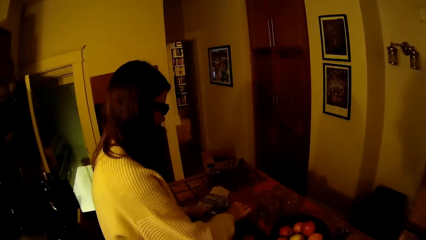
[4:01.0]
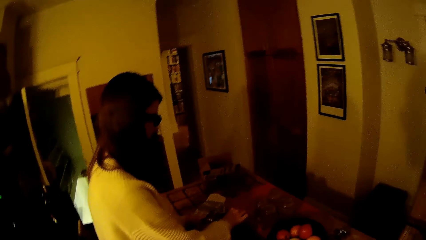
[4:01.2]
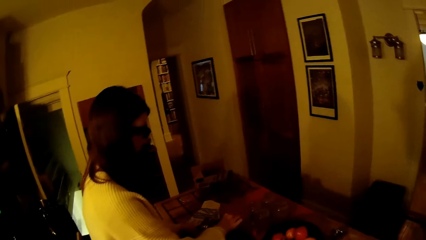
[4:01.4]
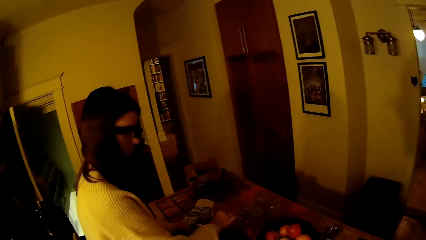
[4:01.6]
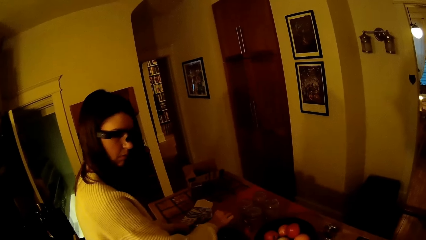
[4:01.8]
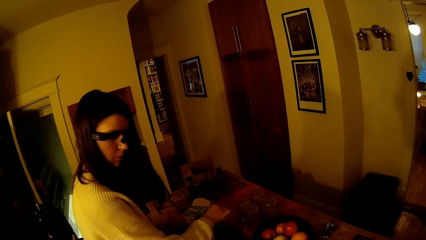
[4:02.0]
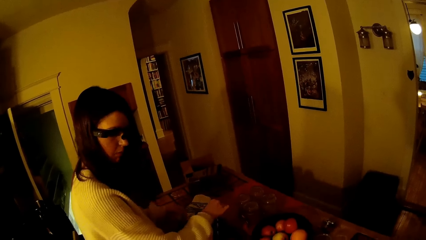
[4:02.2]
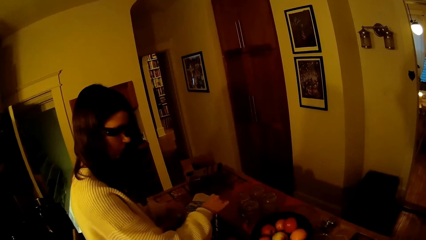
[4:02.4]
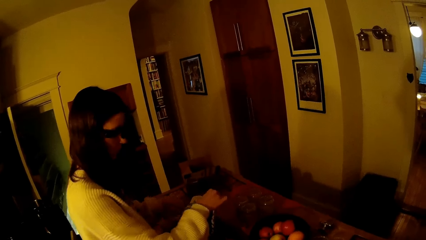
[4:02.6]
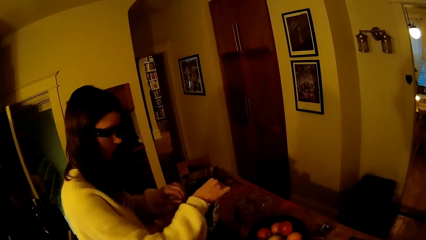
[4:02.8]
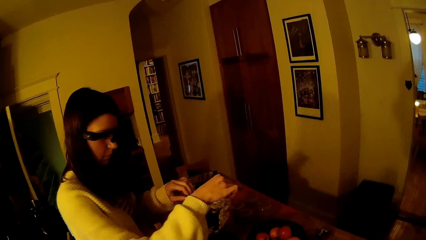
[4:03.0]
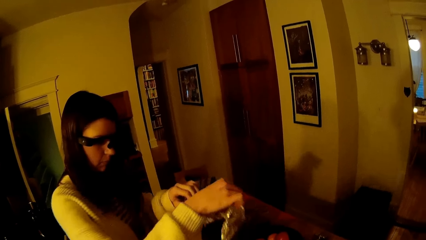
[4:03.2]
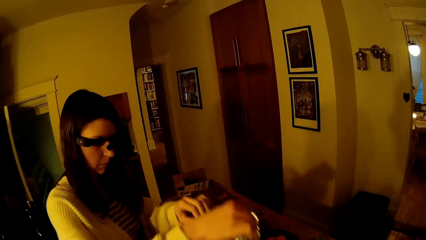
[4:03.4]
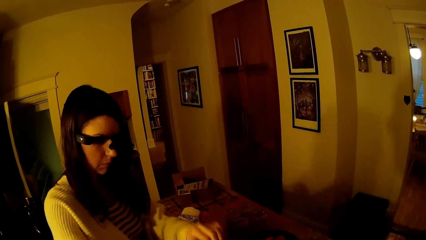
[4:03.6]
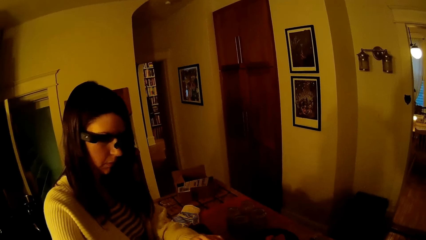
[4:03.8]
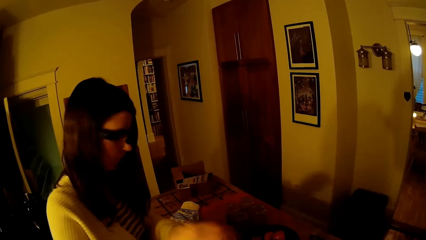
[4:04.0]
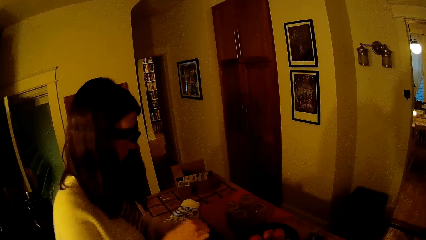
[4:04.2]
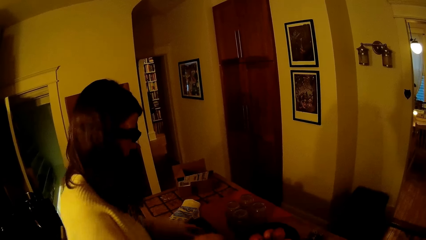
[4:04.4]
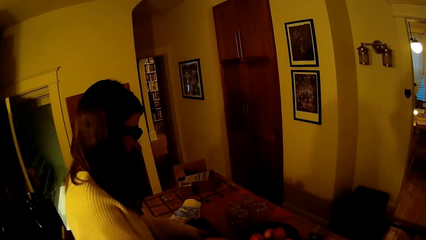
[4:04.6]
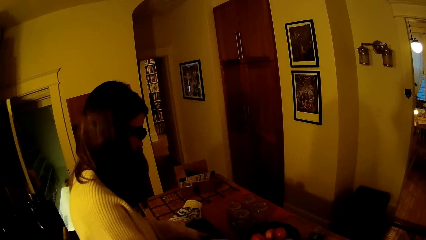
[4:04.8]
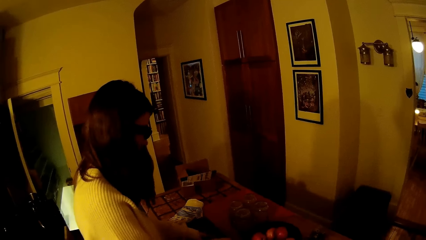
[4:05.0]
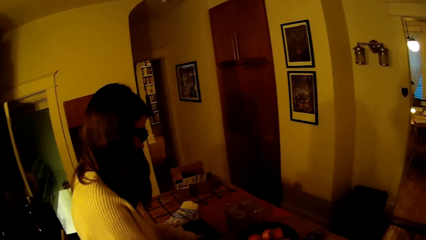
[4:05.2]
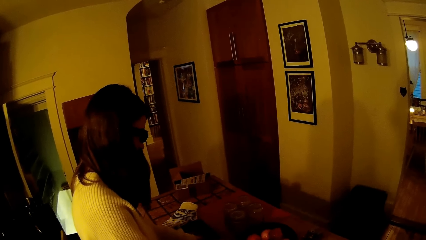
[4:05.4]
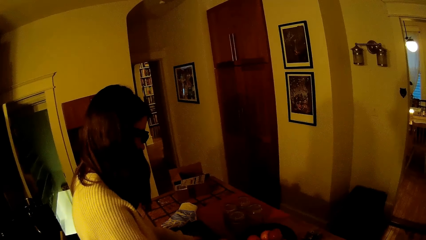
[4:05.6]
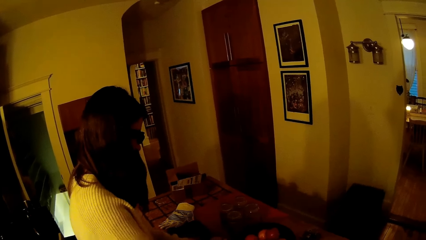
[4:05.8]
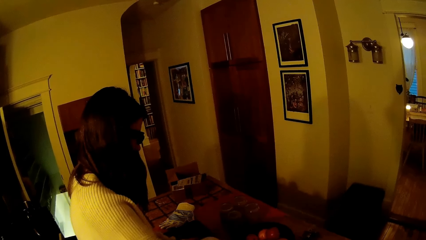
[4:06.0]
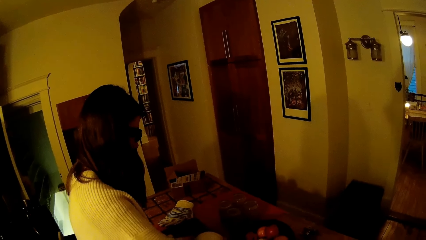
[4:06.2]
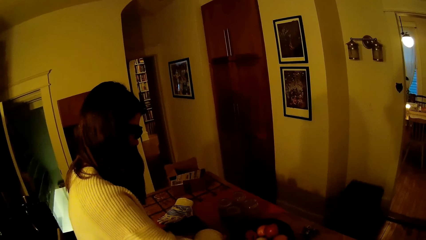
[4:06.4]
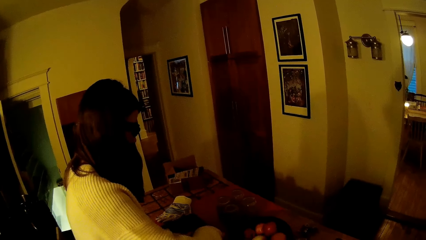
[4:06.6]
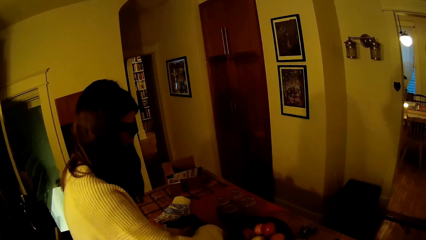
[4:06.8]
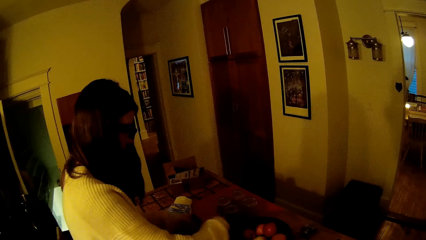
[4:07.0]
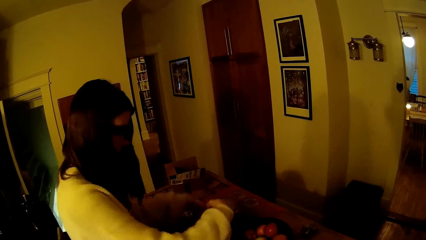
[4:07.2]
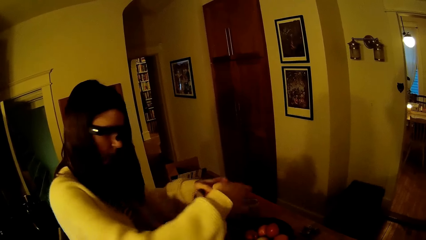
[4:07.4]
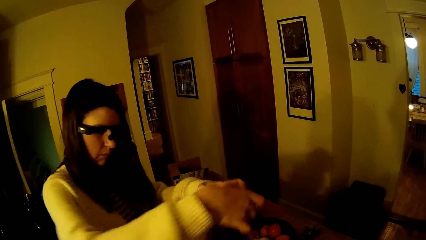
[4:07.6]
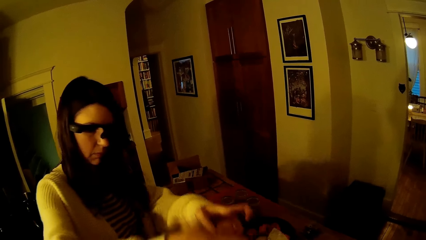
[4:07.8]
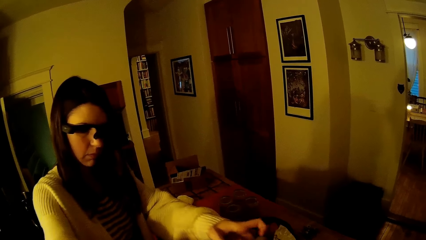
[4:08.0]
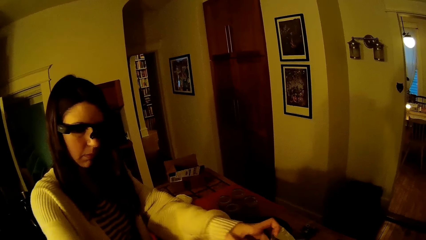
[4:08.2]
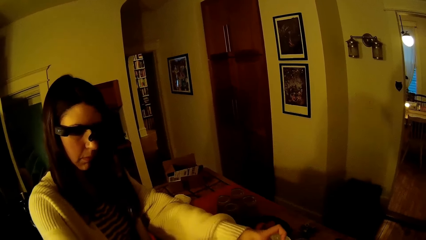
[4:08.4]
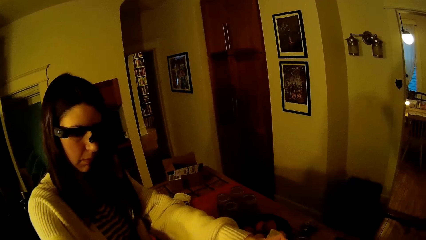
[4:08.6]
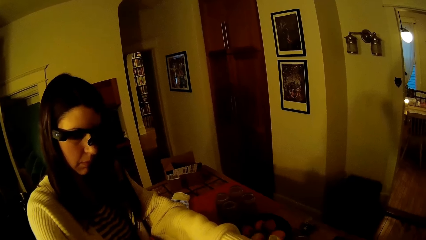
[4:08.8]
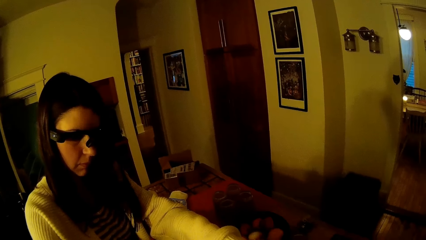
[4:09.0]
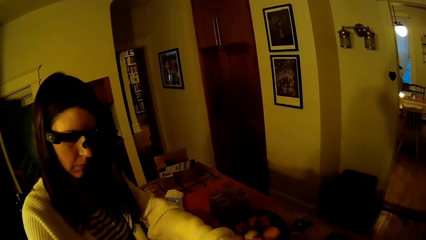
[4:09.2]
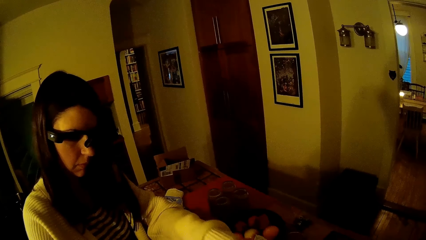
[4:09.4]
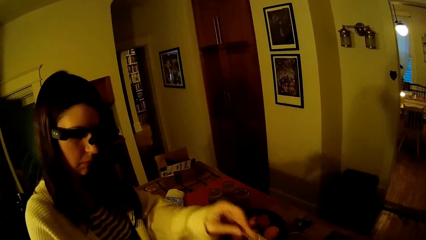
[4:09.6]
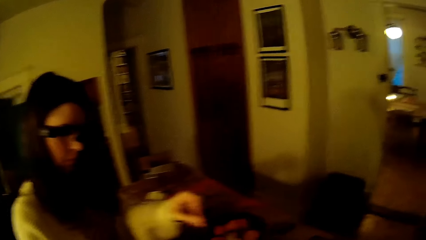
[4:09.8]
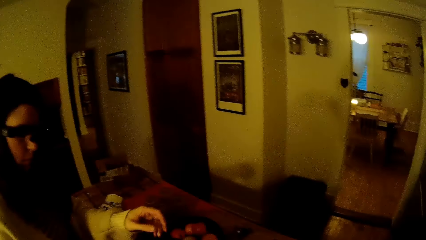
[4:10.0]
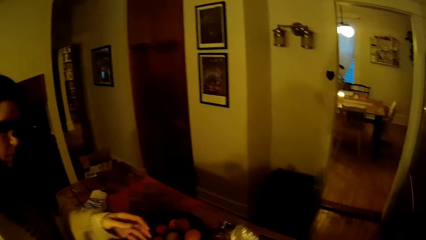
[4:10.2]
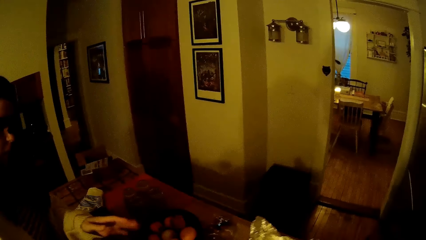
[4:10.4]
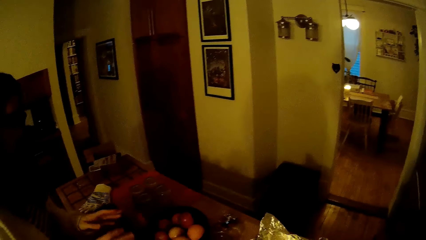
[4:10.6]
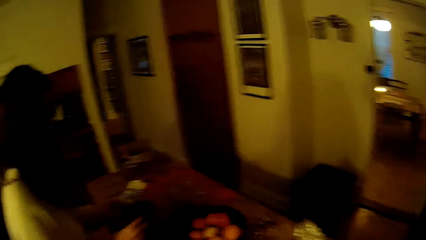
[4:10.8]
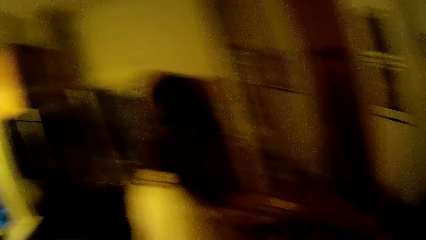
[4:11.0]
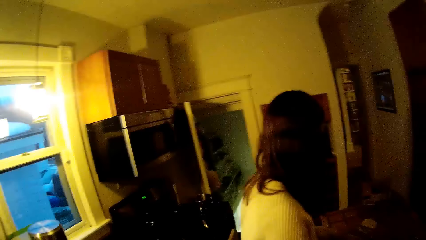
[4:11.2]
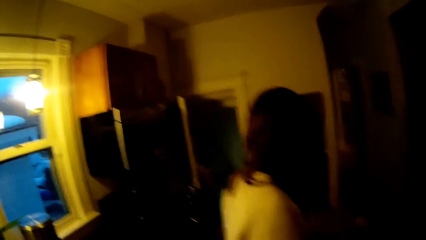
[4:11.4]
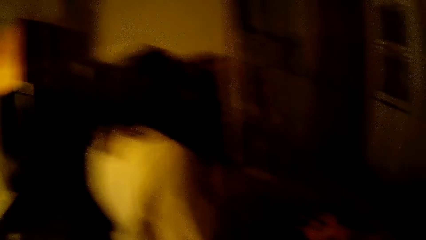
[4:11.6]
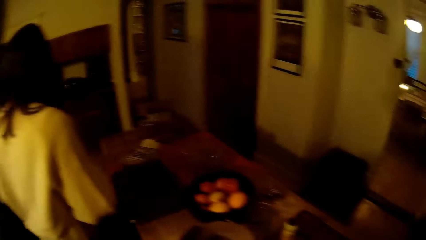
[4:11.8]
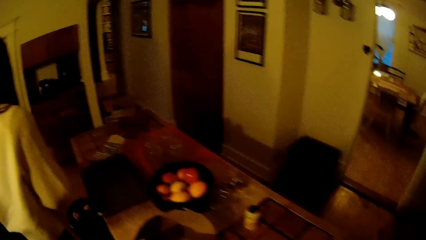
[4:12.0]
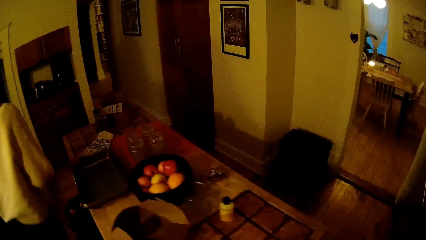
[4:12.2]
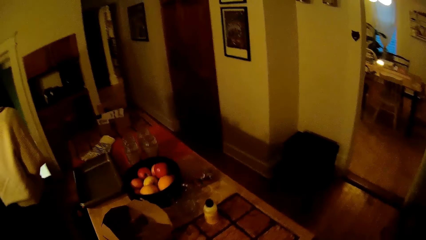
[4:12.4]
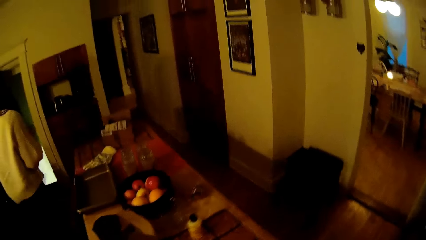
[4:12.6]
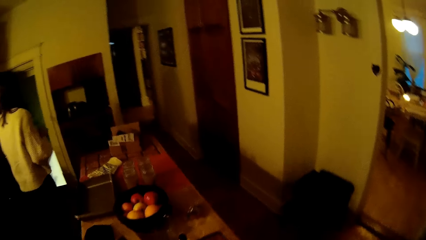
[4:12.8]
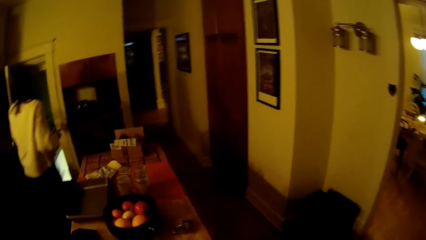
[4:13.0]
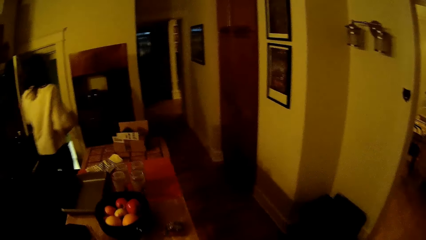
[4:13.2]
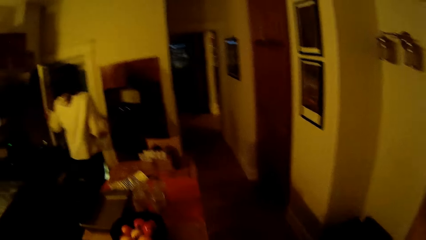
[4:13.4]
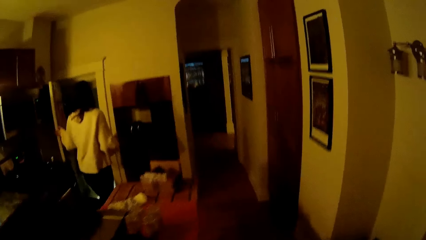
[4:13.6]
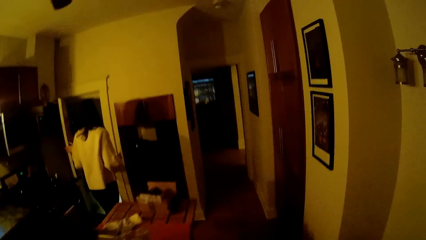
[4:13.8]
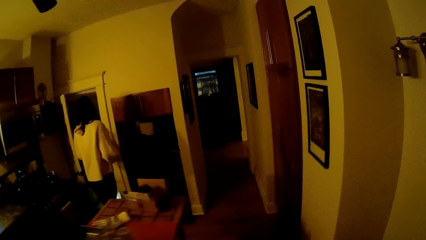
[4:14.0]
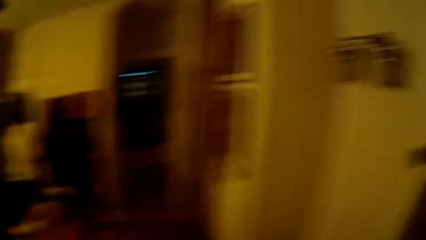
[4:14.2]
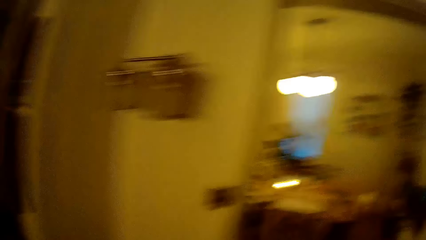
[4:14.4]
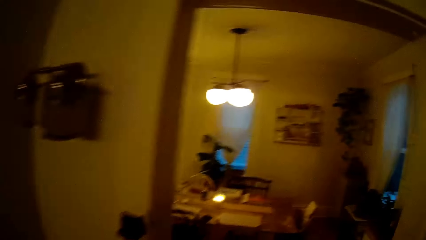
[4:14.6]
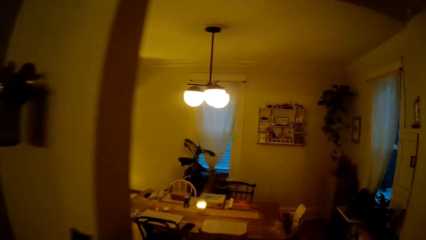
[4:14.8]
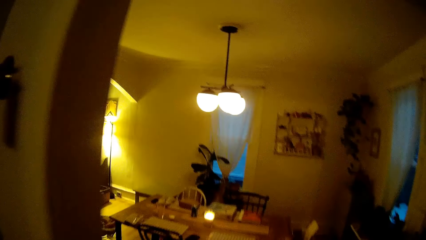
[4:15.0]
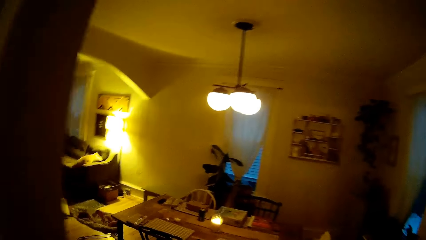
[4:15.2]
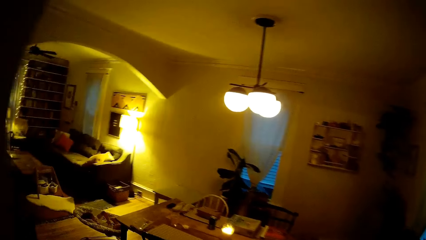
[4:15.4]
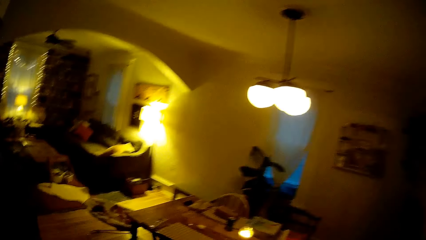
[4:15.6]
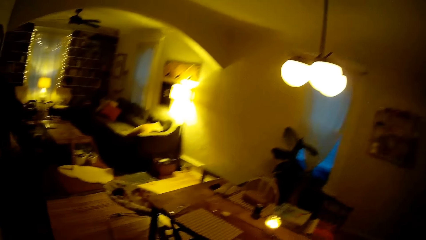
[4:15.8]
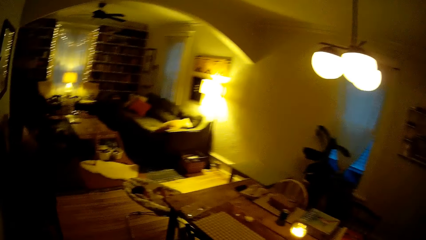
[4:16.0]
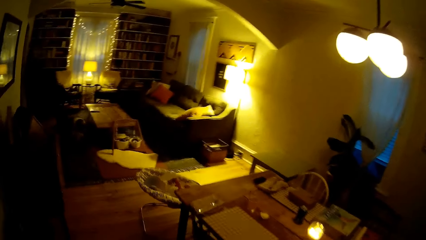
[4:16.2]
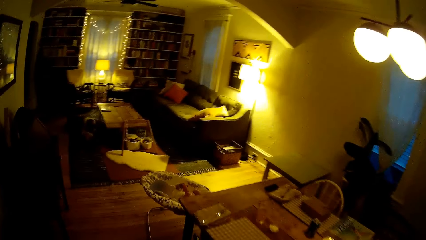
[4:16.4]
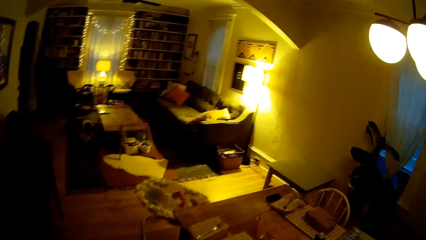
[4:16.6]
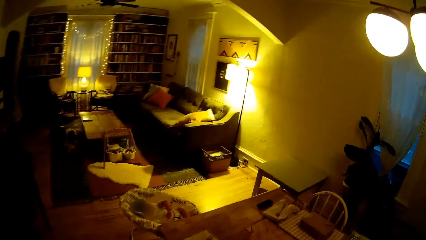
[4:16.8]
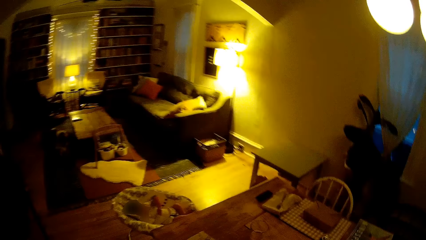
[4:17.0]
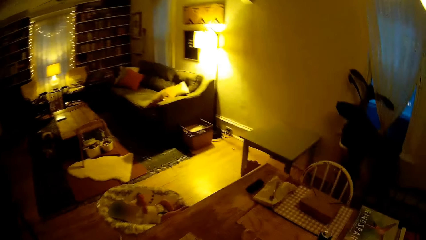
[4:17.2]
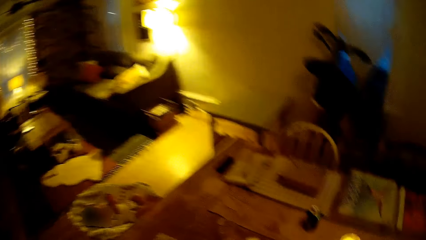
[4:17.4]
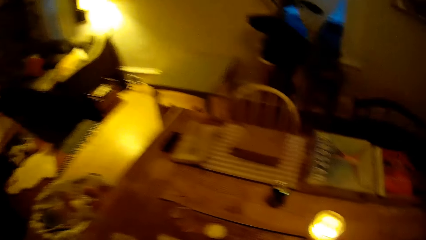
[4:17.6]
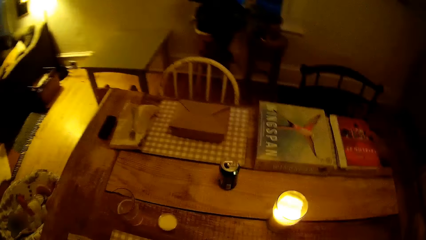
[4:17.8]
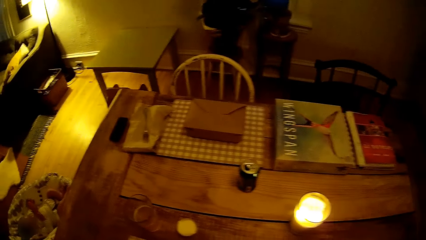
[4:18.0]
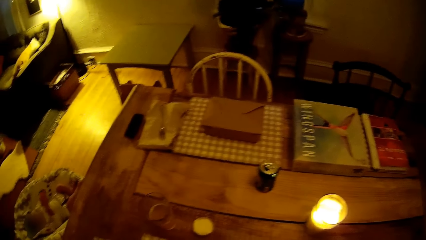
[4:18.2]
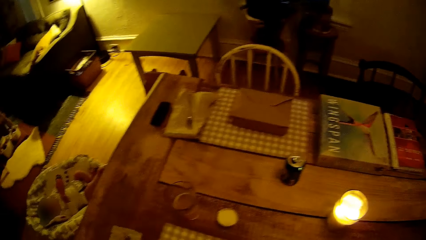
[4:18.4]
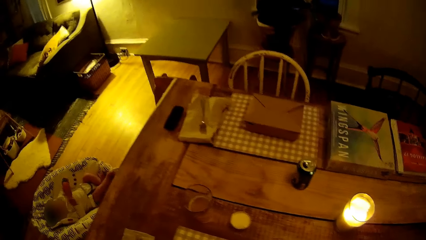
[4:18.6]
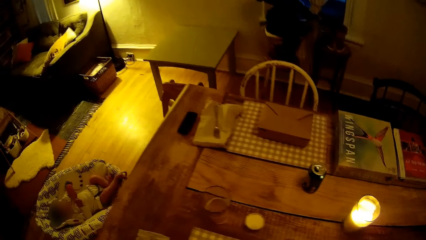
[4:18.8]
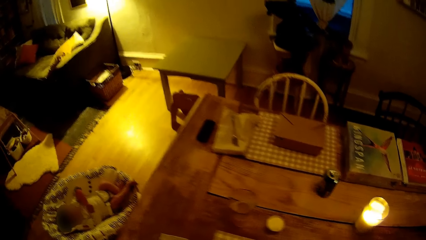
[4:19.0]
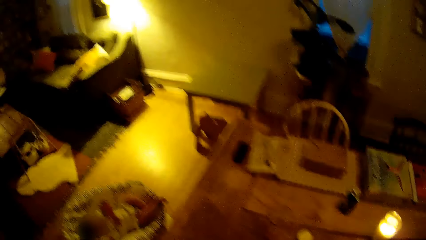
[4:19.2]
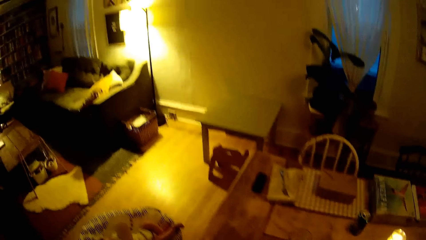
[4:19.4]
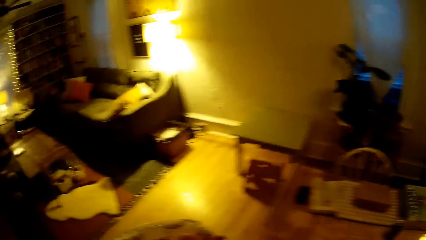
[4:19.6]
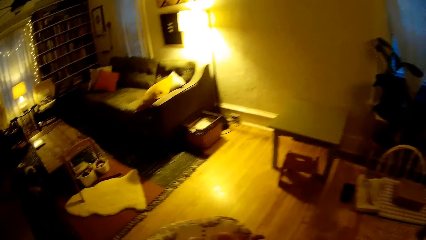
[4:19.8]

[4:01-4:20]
The woman picks up the foil paper from the table with her hands. The woman puts the food in the plate. The camera wearer collects the foil paper into the plate in his hands from the woman. He collects the food into the plate in his hands from the woman. He walks away. The woman closes a door with her left hand. The camera wearer walks into the sitting room from the kitchen. He puts the plate on the table.
